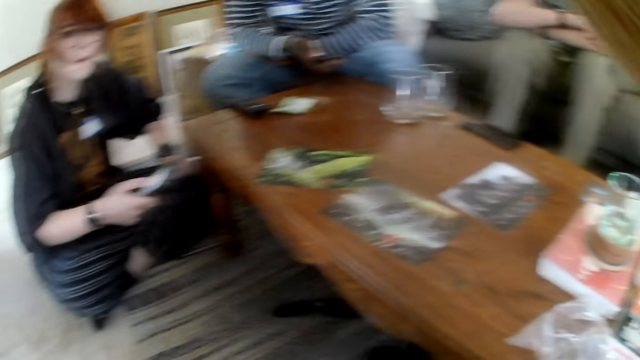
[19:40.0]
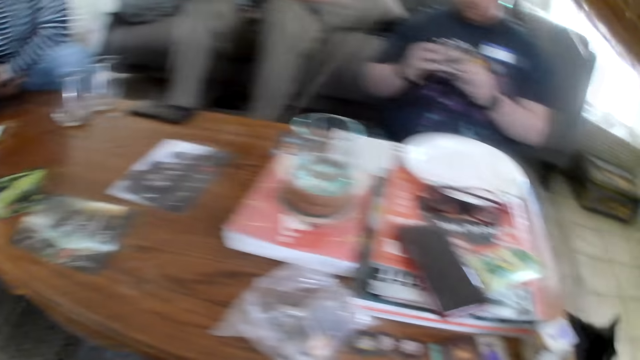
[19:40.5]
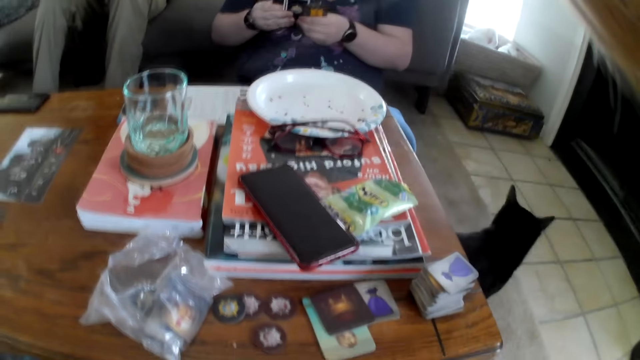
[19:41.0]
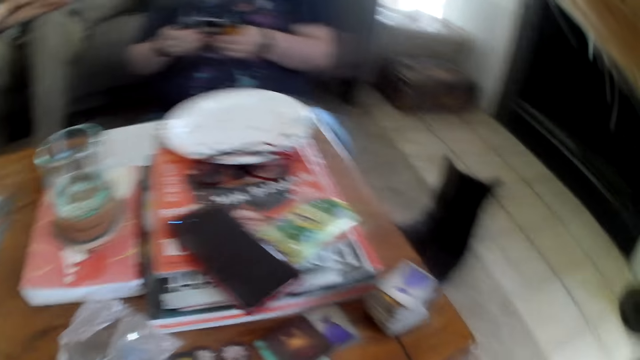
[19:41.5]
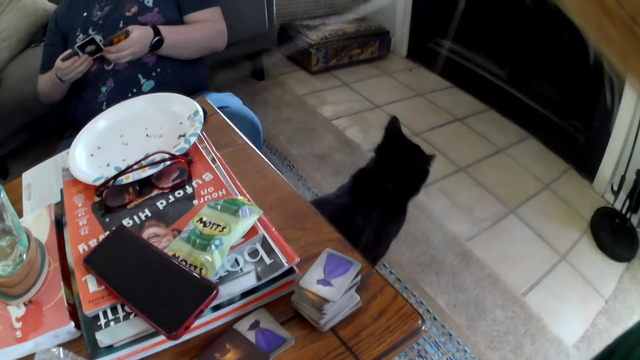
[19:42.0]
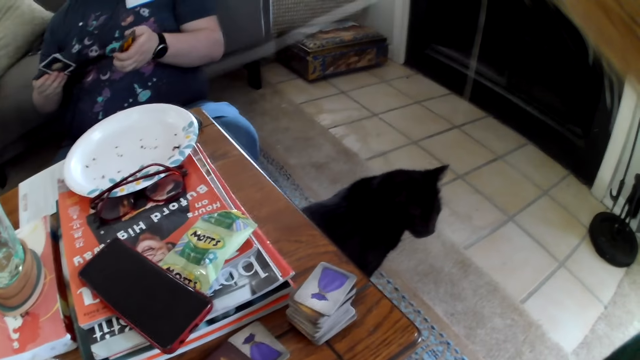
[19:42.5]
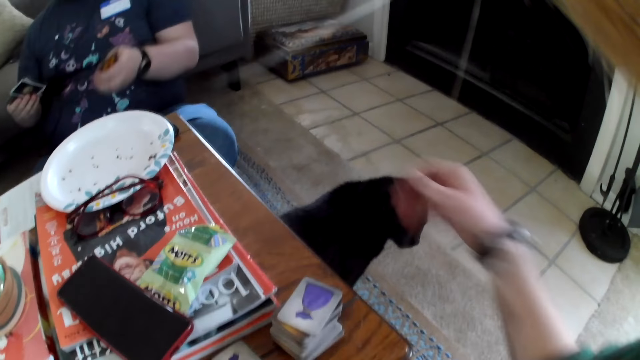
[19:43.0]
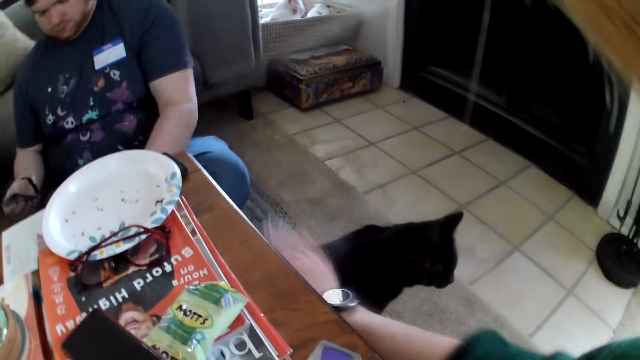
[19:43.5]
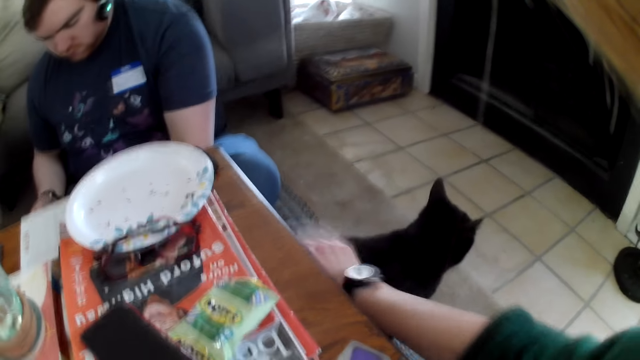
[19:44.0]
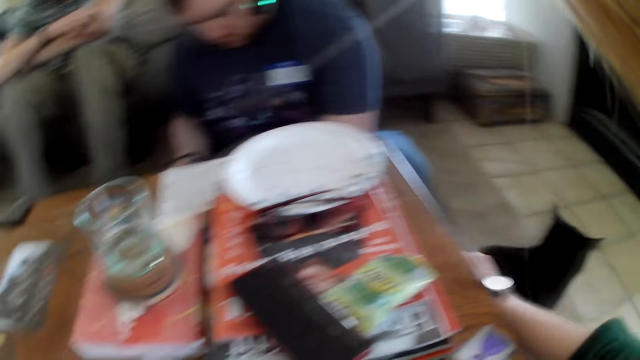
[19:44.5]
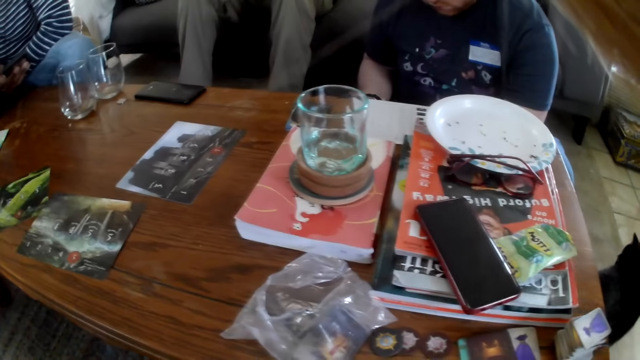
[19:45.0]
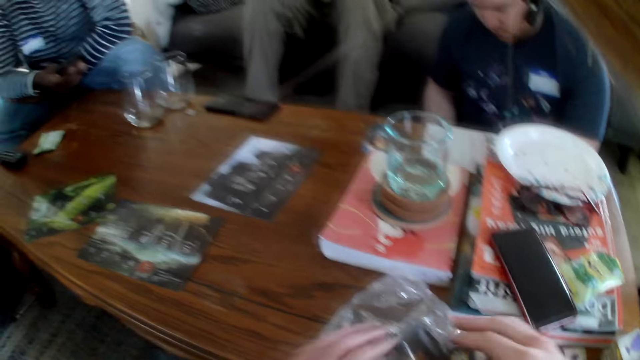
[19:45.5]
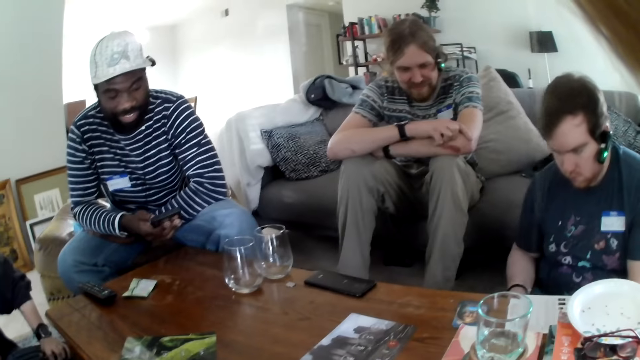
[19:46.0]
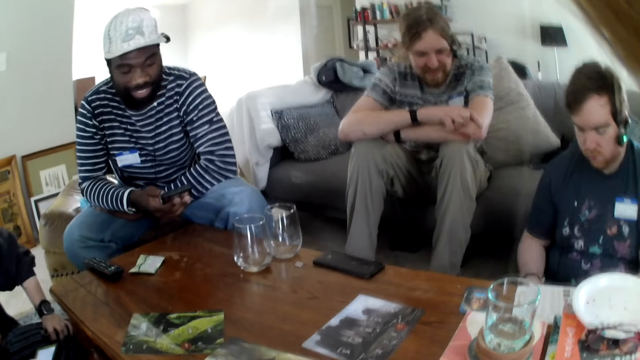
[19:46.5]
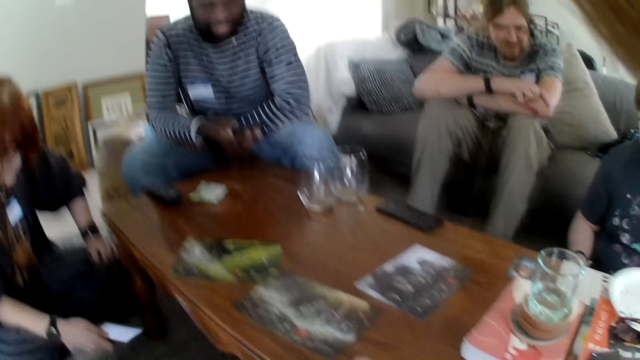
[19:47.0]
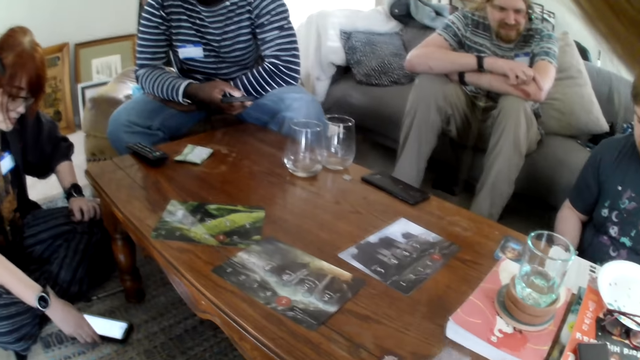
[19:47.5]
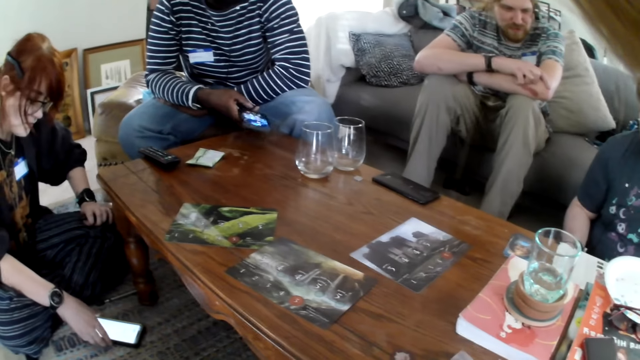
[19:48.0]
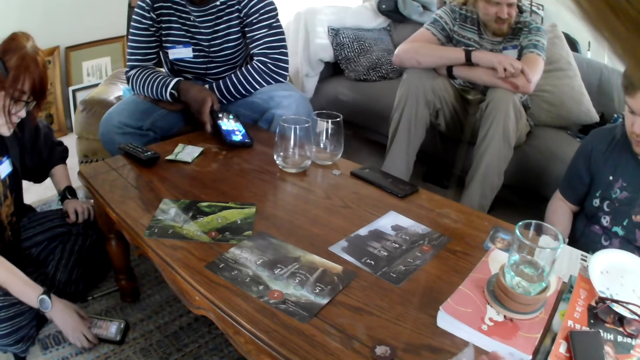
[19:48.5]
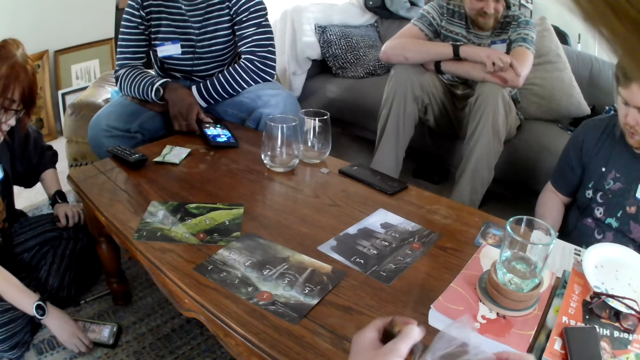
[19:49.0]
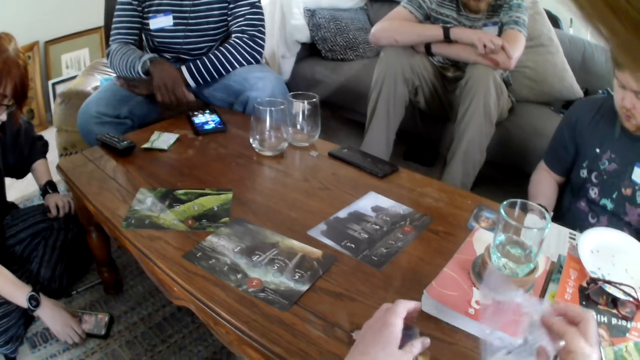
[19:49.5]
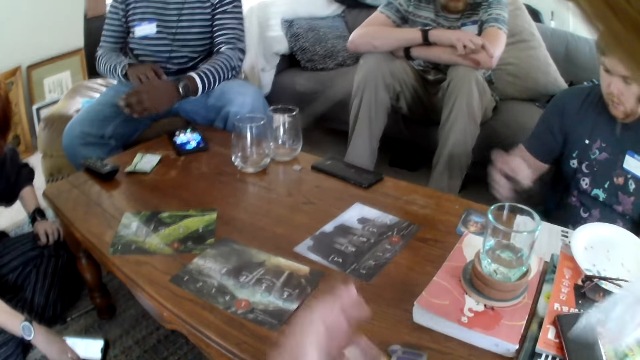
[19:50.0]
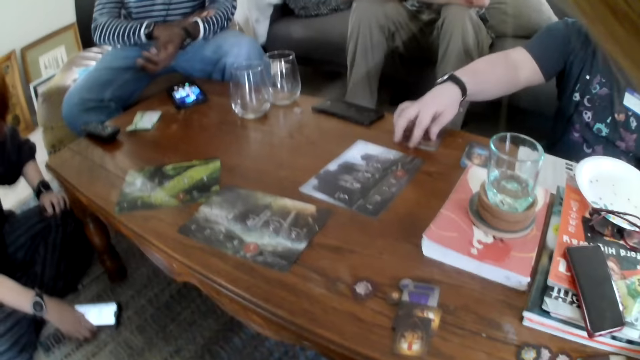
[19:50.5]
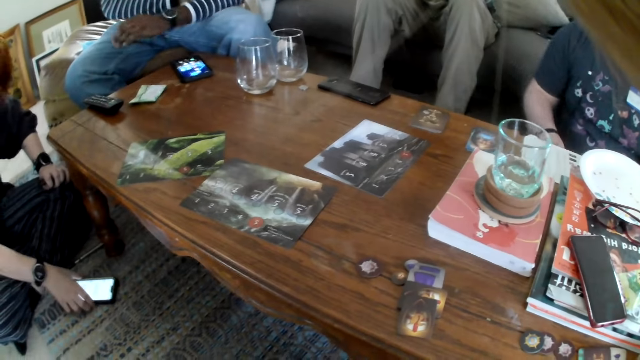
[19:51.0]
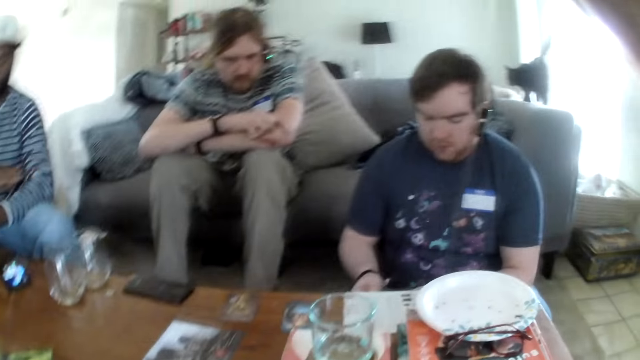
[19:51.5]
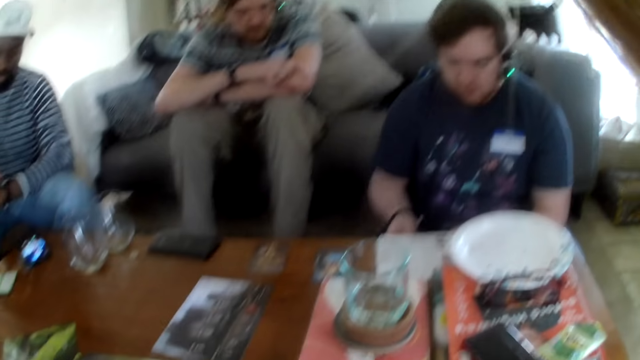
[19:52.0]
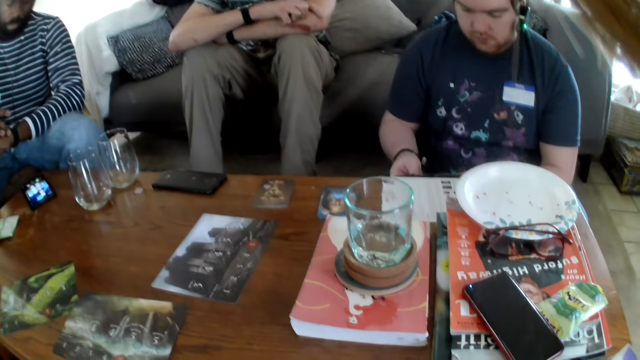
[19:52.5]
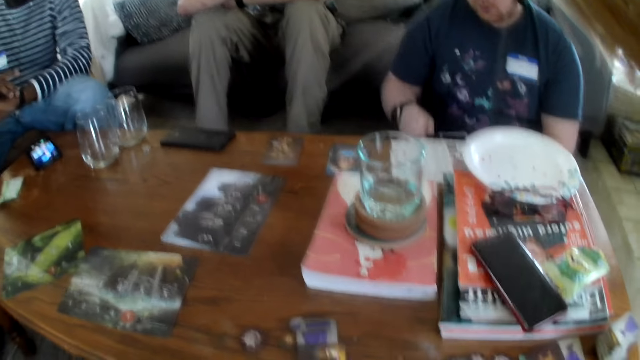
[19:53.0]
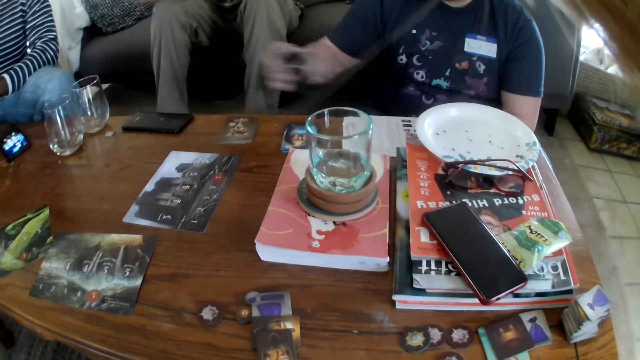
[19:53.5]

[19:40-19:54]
A person looks at the camera wearer. The camera wearer looks at the cat. They touch the cat. A man holds the phone and places the phone on the table. The camera wearer removes the polythene bag from the table. Another man places the card on the table.

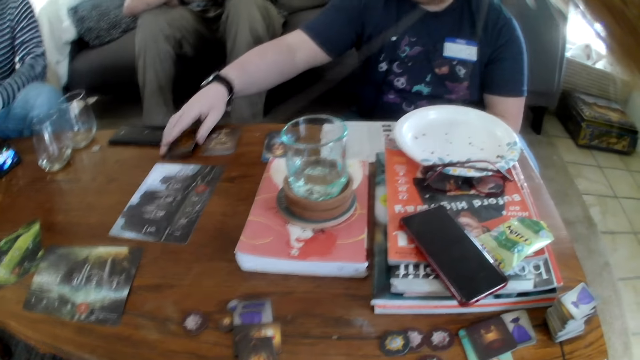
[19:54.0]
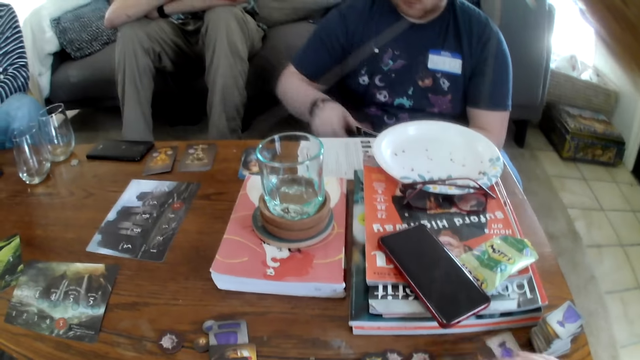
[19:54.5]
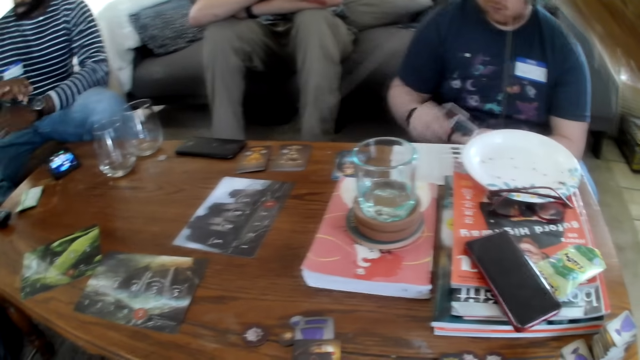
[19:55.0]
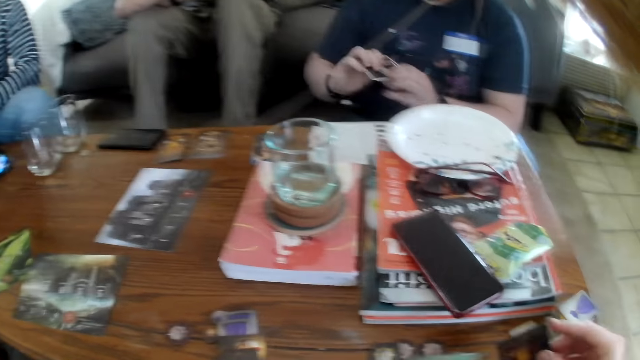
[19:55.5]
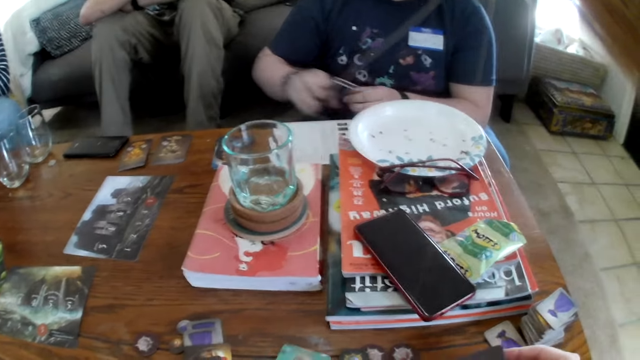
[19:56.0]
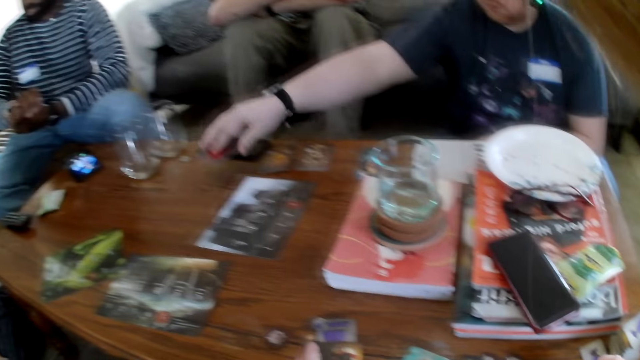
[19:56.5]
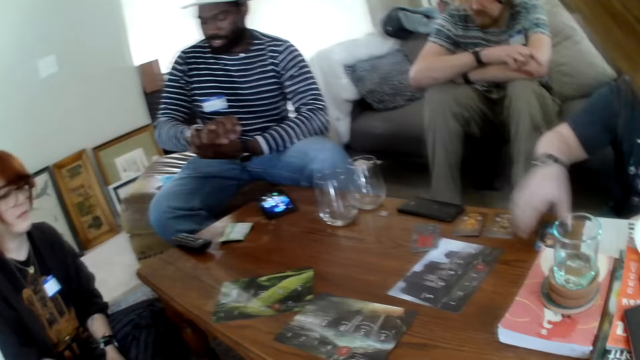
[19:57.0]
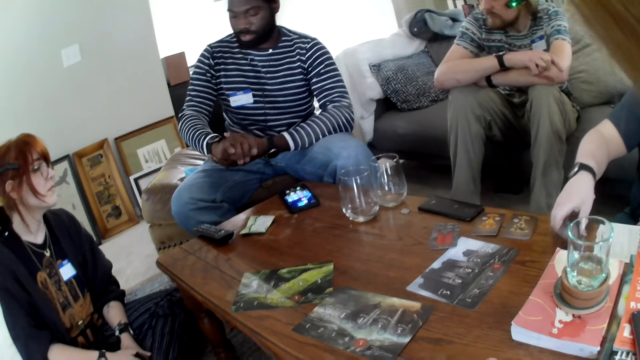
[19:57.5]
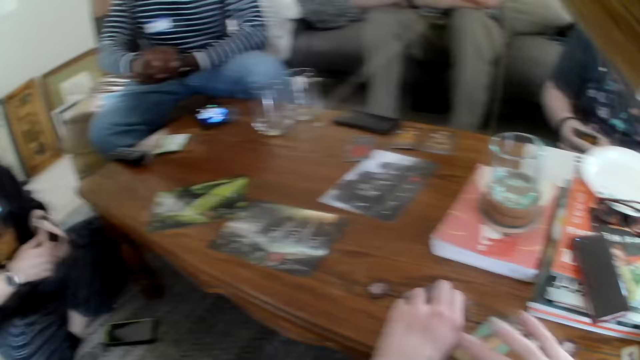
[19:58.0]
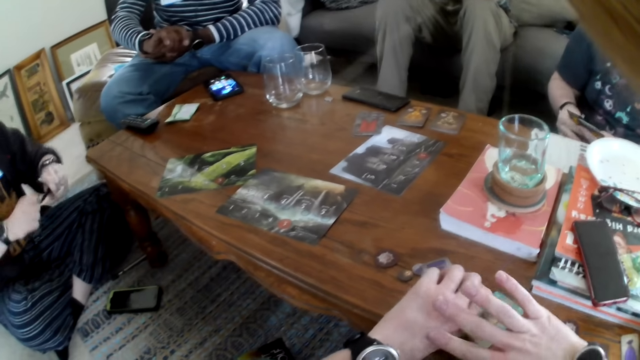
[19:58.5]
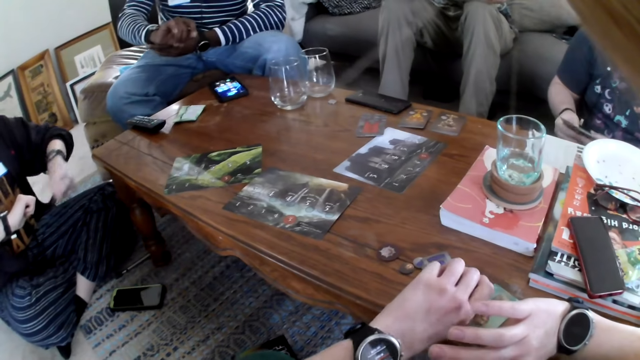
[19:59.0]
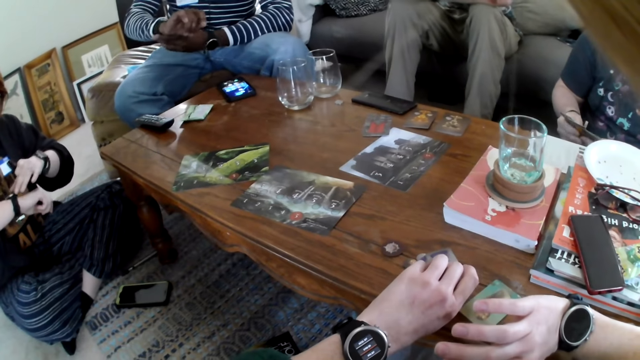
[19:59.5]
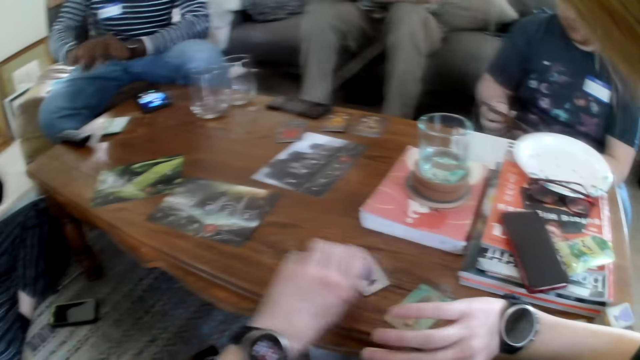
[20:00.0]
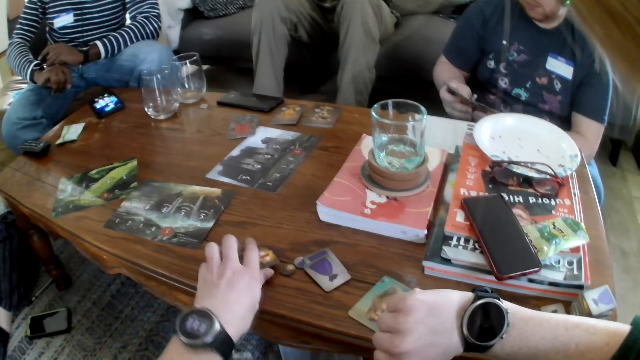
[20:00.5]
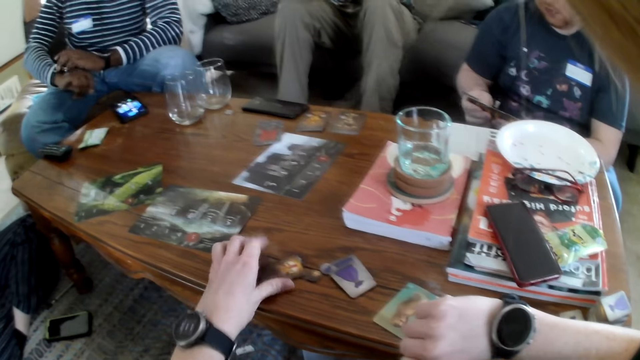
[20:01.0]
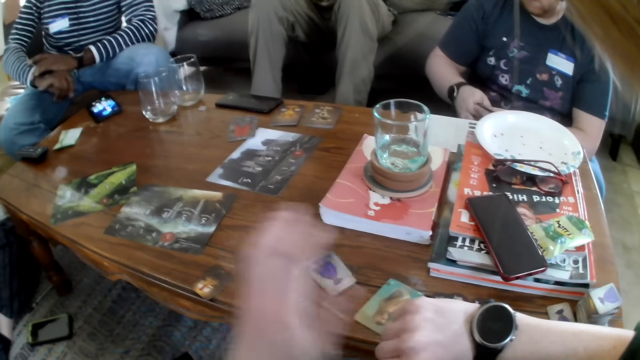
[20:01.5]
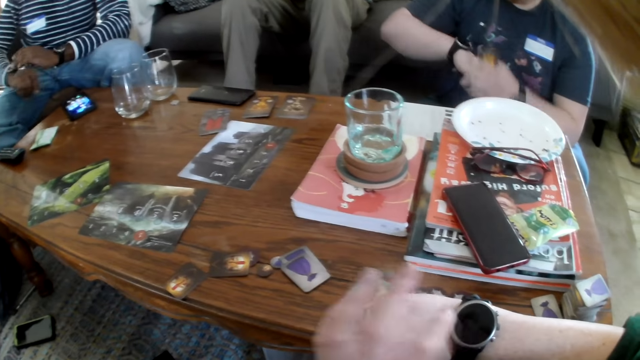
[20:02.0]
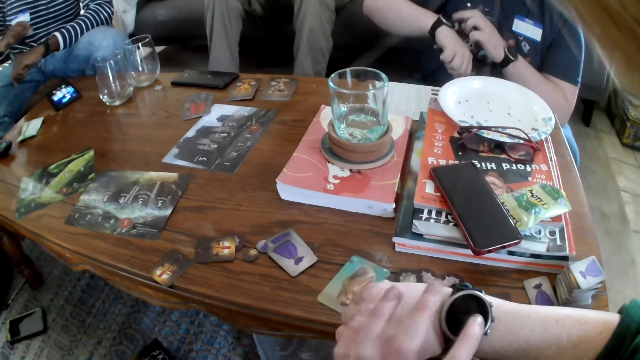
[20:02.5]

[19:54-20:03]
The man puts cards on the table again. Another man looks at the watch. A woman looks at the watch. The camera wearer looks at the watch. They put the card on the table.
